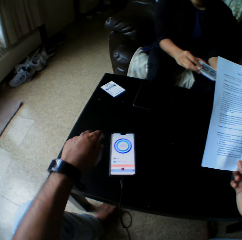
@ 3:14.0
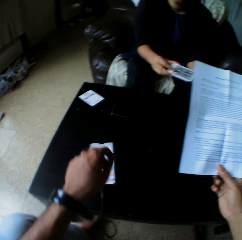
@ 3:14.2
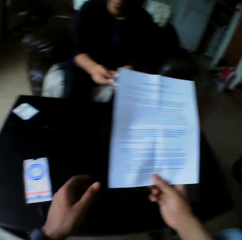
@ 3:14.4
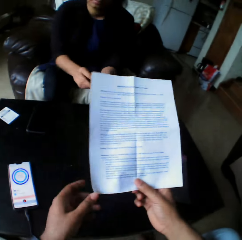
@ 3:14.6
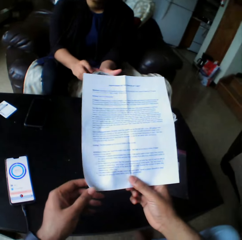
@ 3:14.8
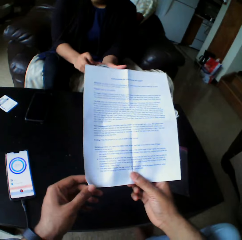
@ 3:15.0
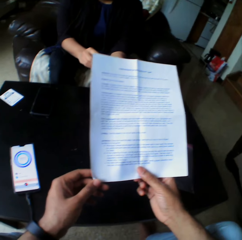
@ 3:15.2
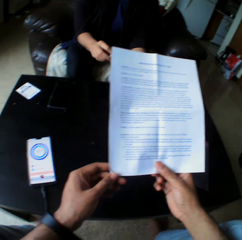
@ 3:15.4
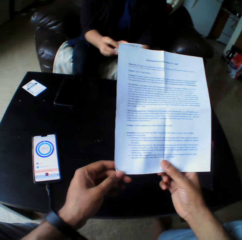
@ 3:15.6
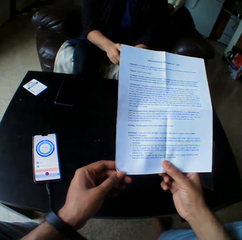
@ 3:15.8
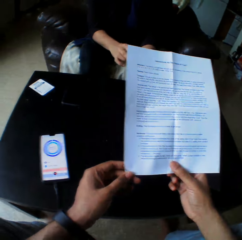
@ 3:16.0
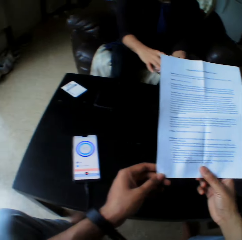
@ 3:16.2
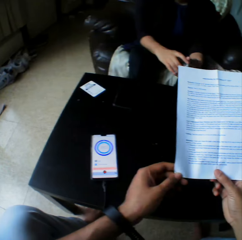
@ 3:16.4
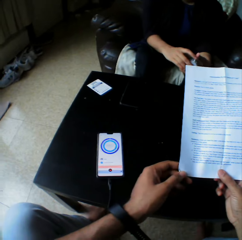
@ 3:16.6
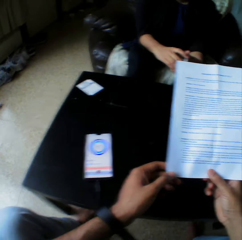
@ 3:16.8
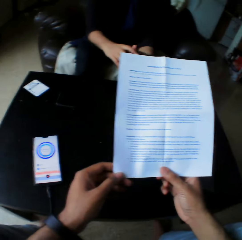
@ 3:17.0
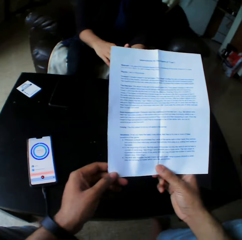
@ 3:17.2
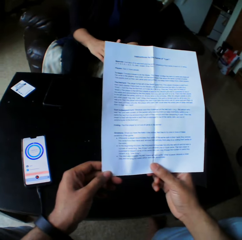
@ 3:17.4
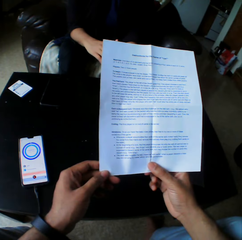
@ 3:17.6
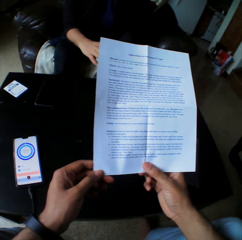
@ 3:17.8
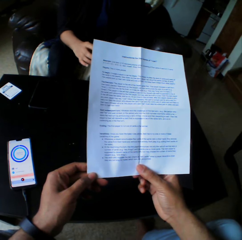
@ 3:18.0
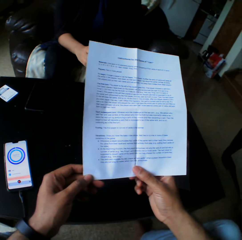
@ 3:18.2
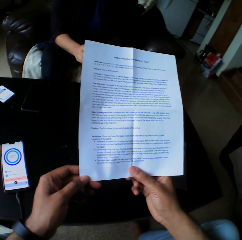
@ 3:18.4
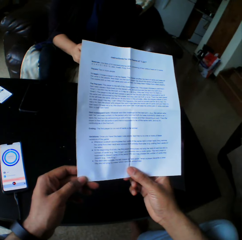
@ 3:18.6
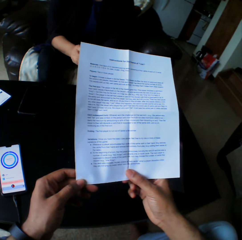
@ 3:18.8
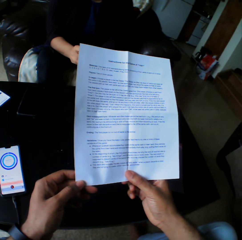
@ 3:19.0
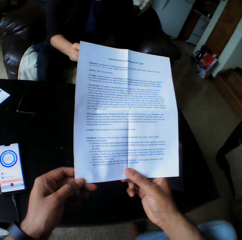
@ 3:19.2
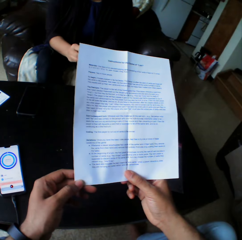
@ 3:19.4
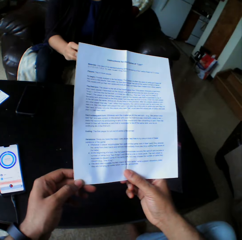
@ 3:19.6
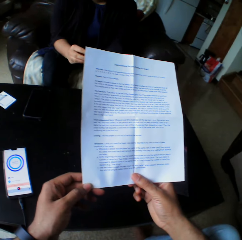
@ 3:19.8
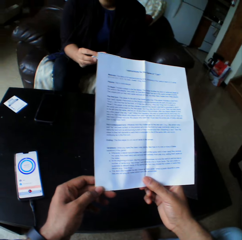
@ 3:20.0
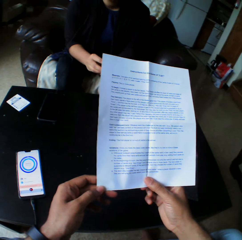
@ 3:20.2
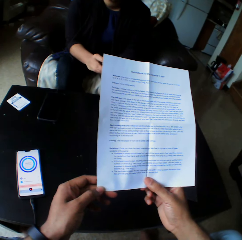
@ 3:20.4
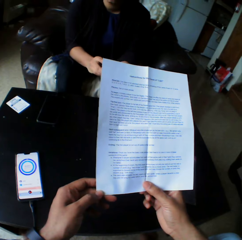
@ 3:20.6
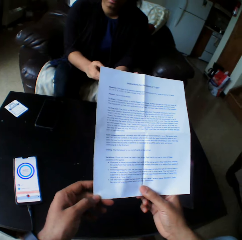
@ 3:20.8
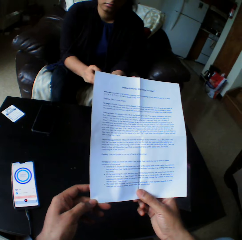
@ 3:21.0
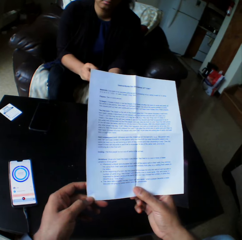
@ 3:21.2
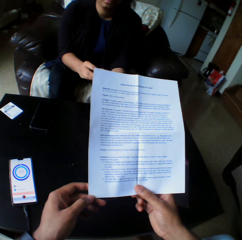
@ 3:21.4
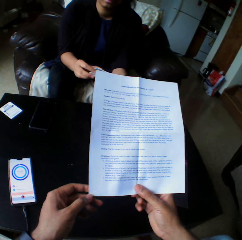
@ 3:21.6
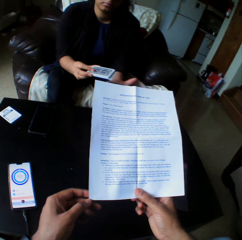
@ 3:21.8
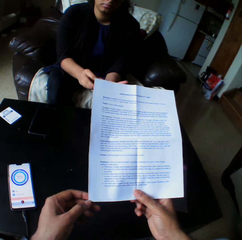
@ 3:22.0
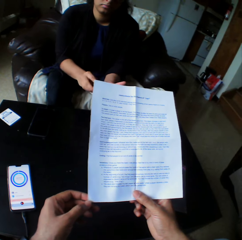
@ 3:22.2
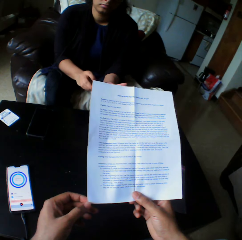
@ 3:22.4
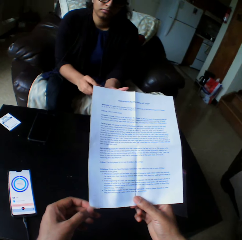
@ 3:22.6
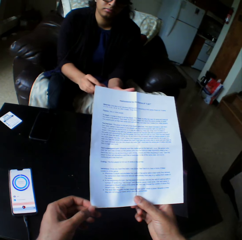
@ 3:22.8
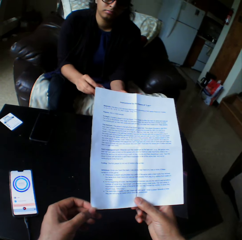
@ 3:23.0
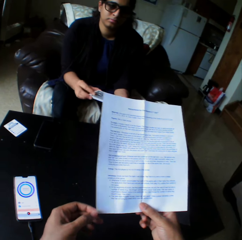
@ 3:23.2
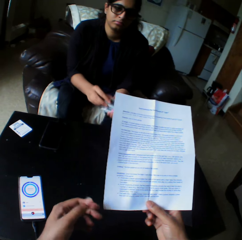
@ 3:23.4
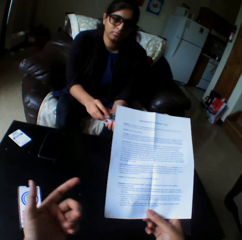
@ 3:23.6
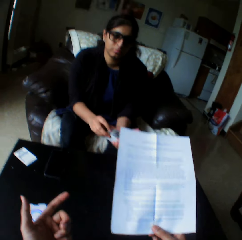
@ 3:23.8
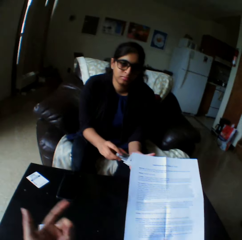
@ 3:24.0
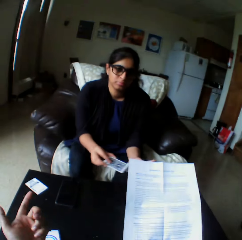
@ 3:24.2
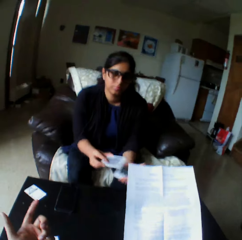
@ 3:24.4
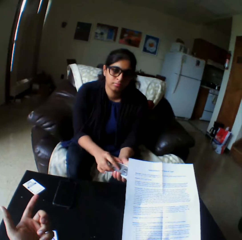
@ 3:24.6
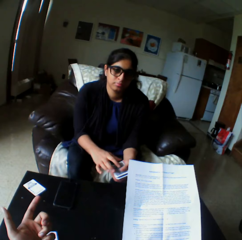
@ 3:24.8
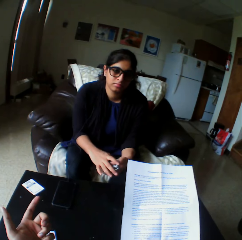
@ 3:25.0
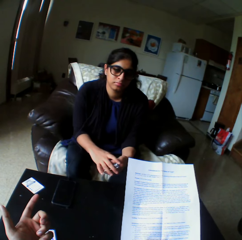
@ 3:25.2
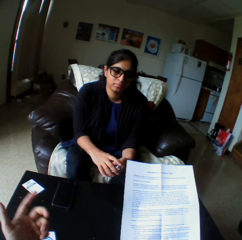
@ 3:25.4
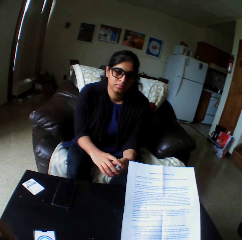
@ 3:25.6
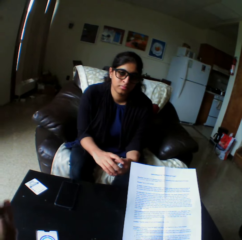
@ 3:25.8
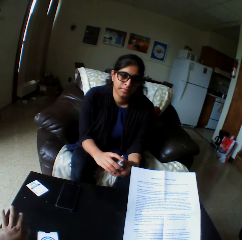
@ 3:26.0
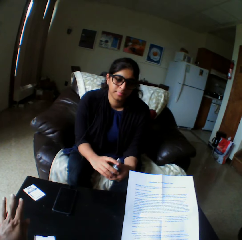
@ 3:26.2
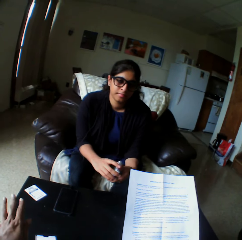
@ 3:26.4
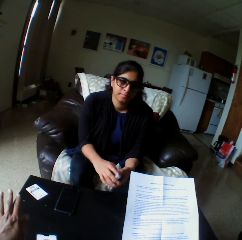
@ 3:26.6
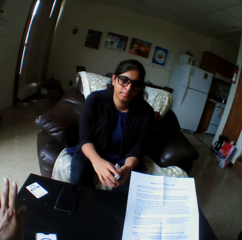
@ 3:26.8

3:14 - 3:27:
A woman shuffles the cards. The camera wearer holds the paper with both hands. He reads the paper. The woman shuffles the cards. The camera wearer gestures his hand.

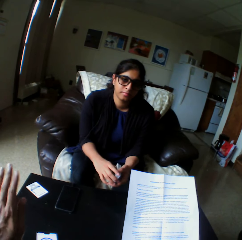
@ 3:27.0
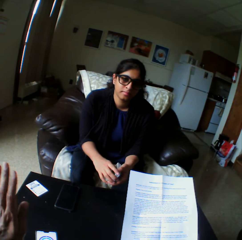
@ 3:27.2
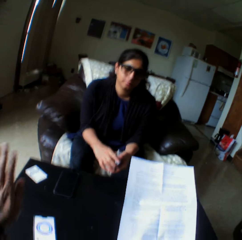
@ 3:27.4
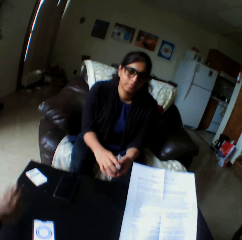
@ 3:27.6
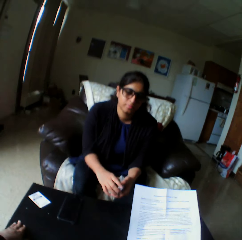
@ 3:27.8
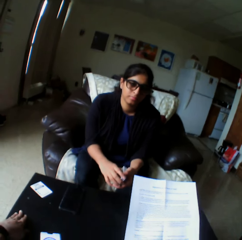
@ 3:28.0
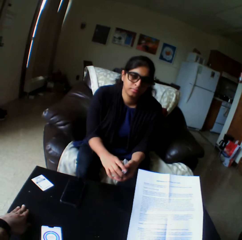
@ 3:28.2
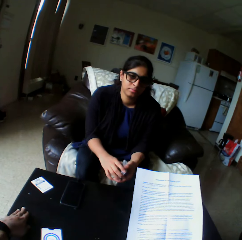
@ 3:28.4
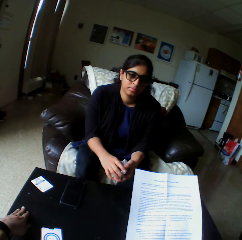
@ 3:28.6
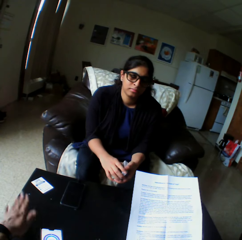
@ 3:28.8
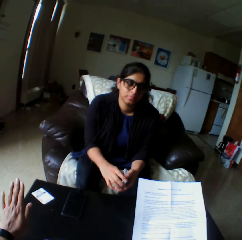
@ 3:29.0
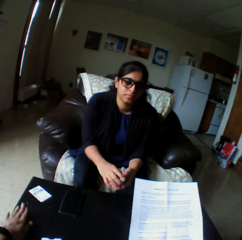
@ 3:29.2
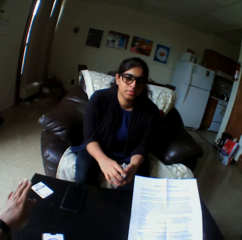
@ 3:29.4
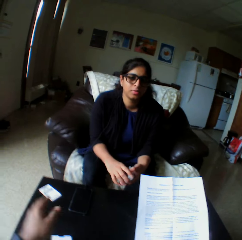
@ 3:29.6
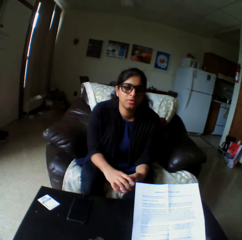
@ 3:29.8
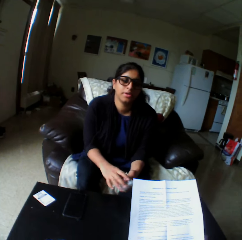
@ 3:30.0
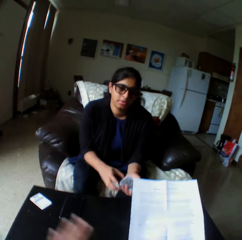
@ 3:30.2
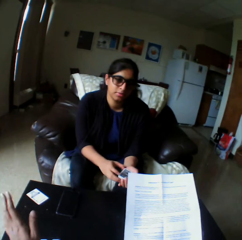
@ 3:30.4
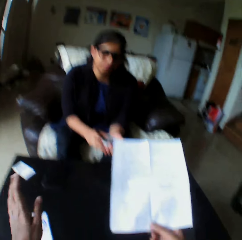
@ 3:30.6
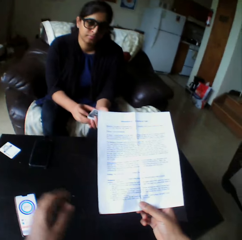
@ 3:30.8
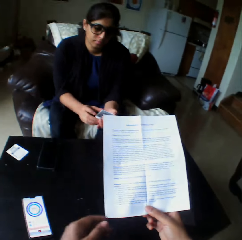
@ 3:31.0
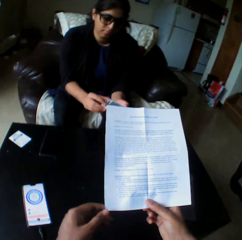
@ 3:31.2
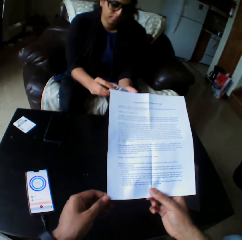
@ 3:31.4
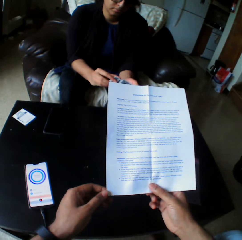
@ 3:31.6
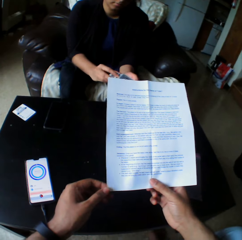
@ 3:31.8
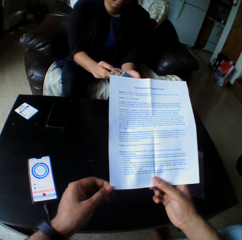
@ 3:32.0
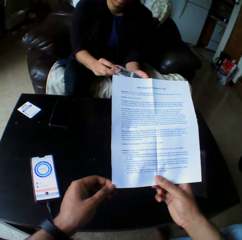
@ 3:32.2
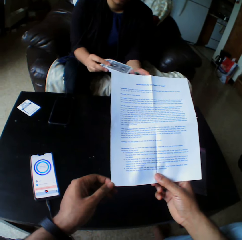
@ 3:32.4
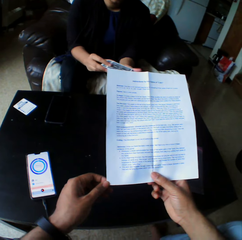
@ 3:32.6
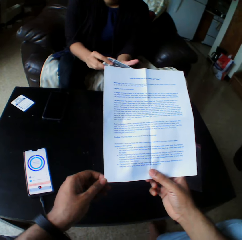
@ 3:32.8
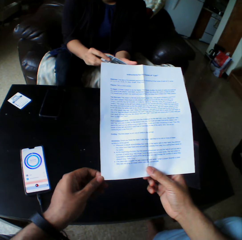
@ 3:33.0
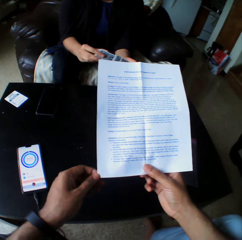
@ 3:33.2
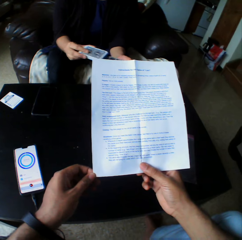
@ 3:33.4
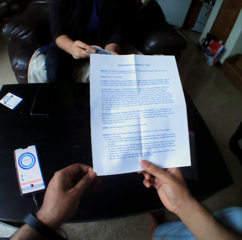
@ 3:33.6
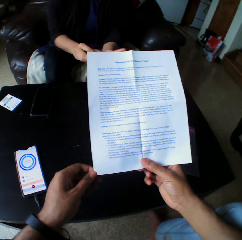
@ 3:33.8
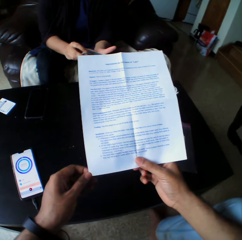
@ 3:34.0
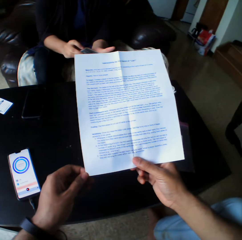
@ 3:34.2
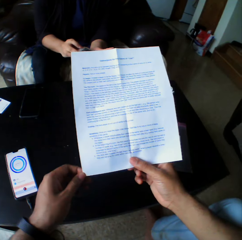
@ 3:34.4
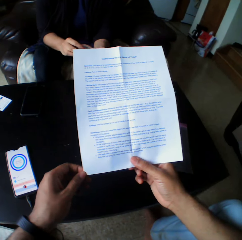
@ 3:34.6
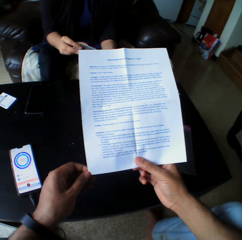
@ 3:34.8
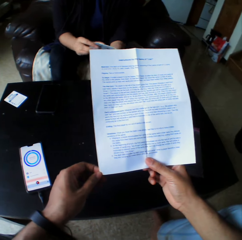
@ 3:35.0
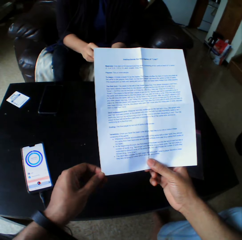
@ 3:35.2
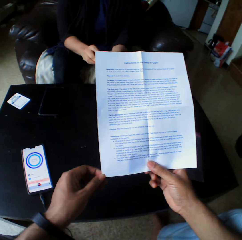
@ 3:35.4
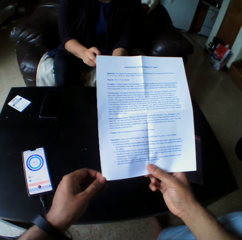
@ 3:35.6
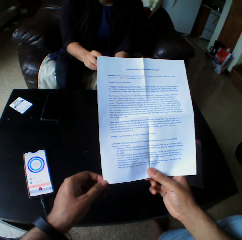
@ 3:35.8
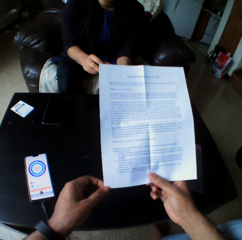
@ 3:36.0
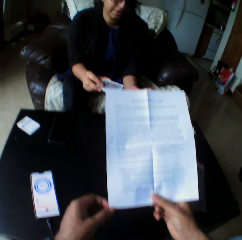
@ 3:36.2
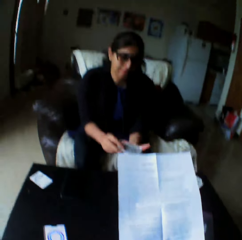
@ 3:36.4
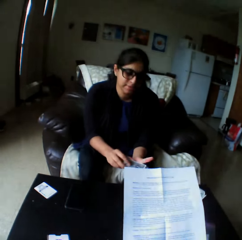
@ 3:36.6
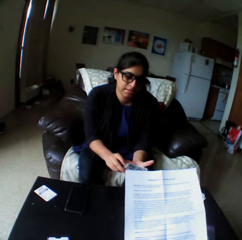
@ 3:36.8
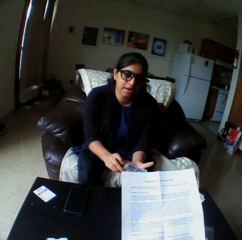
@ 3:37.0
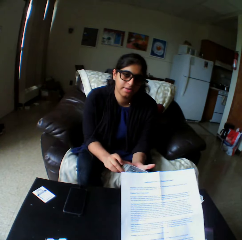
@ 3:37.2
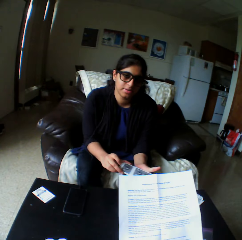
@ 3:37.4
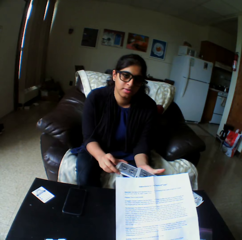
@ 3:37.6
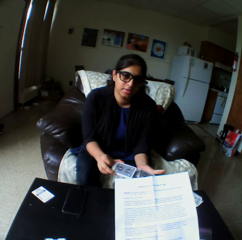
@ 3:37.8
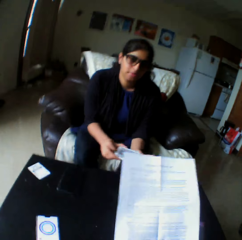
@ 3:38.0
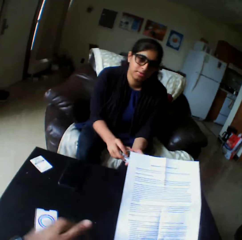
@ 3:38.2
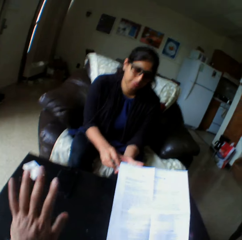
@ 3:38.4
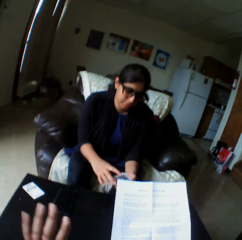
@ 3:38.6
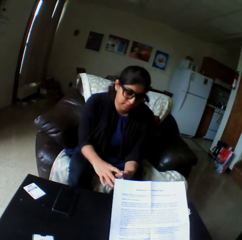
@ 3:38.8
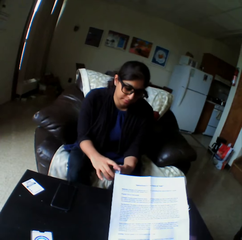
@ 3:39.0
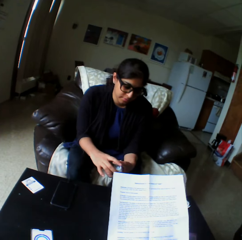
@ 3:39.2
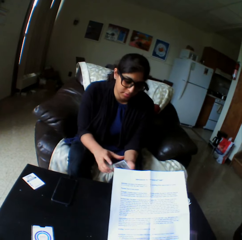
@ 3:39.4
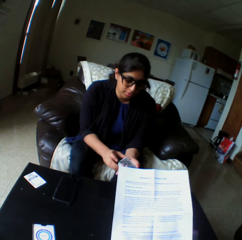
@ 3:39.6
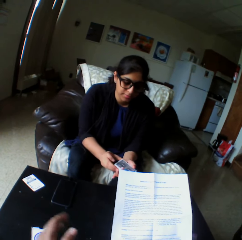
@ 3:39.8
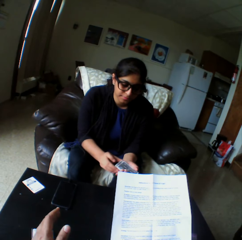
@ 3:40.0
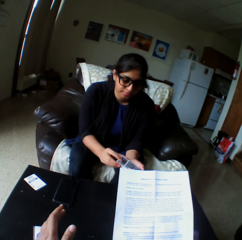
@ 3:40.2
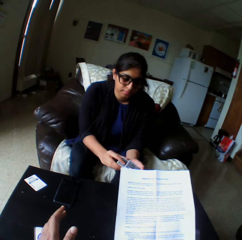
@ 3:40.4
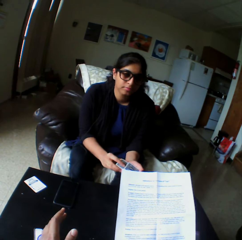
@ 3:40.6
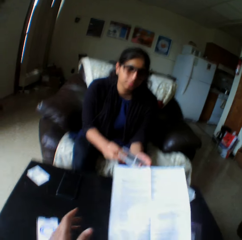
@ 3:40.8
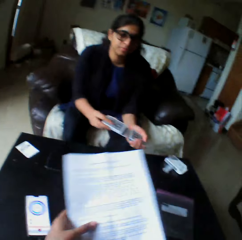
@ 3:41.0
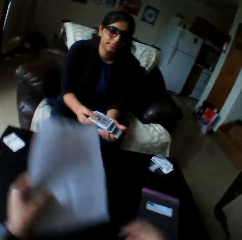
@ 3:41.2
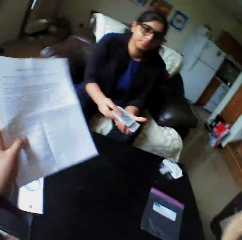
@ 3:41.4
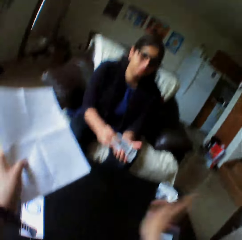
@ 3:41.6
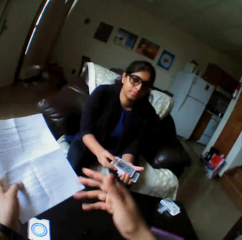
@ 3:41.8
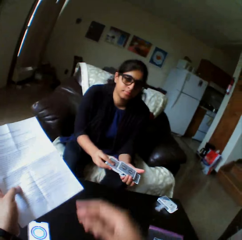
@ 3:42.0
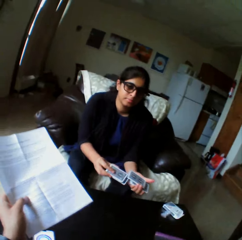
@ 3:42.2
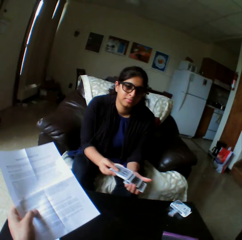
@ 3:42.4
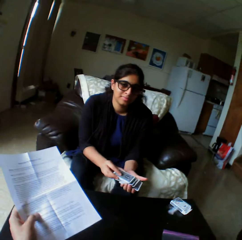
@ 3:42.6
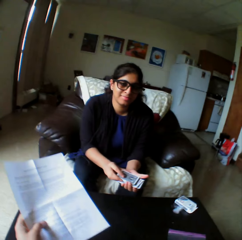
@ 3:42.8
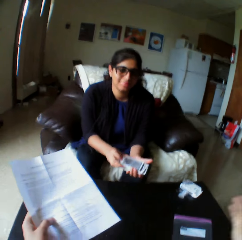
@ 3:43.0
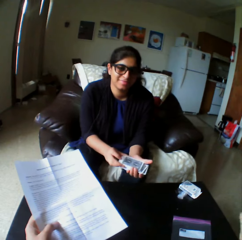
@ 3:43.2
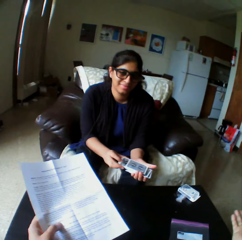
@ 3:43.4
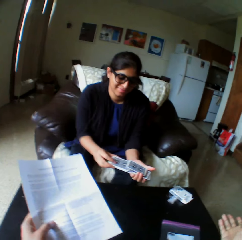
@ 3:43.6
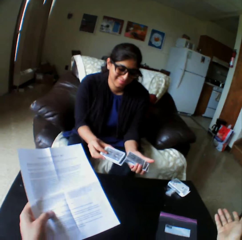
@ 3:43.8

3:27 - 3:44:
A woman holds the cards with both hands. The camera wearer holds the table, taps the table with his hand, gestures his hand, and holds the paper with both hands. The woman shuffles the cards. The camera wearer reads the paper. He gestures his hand. The woman shuffles the cards. The camera wearer passes the instruction manual to his left hand, lifts the paper, and gestures his hand. The woman shuffles the cards.
